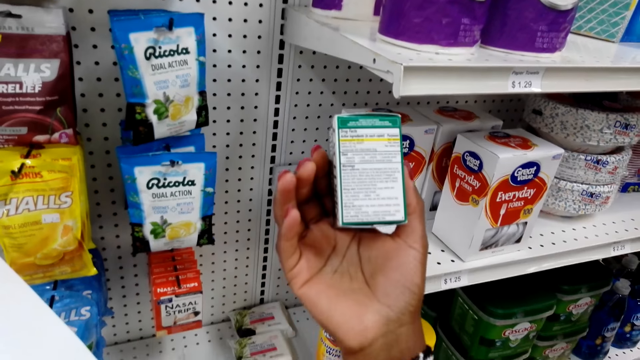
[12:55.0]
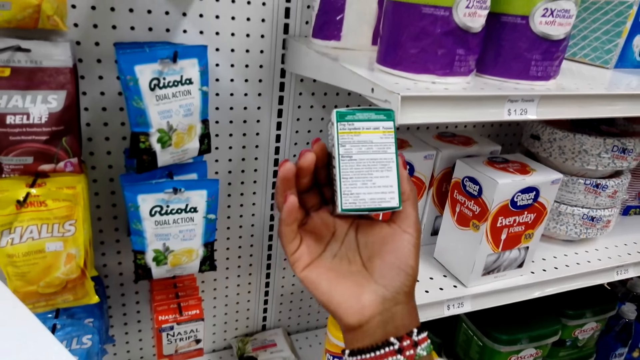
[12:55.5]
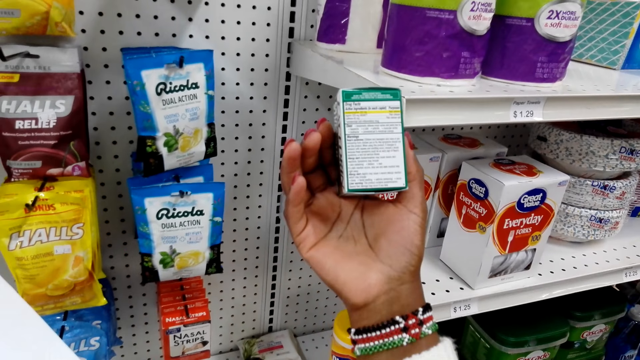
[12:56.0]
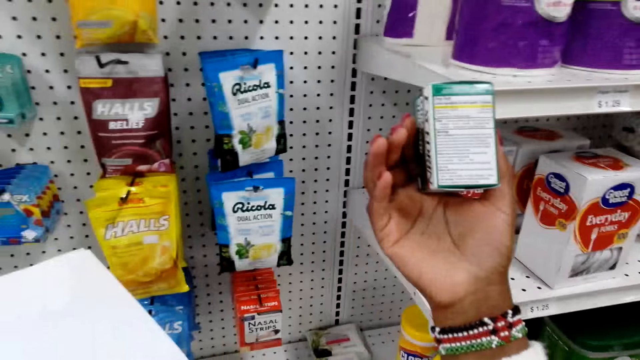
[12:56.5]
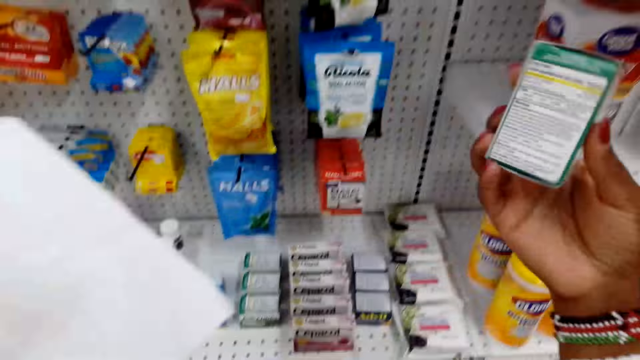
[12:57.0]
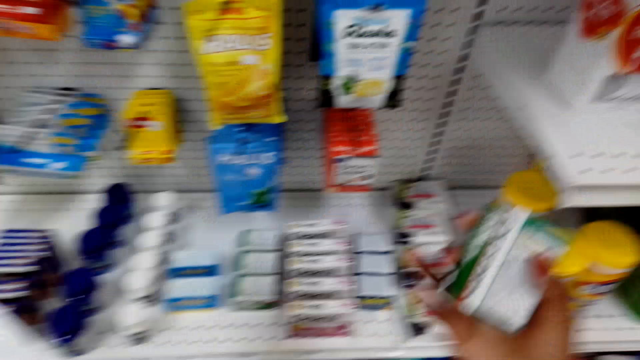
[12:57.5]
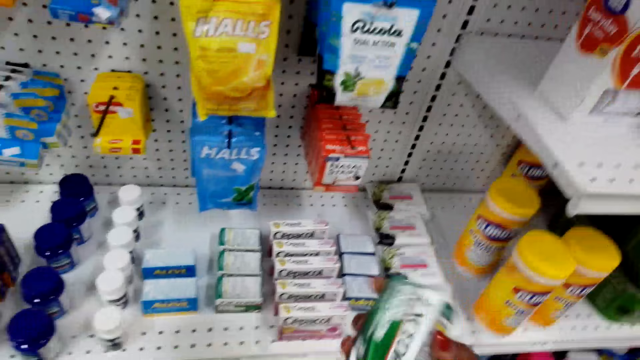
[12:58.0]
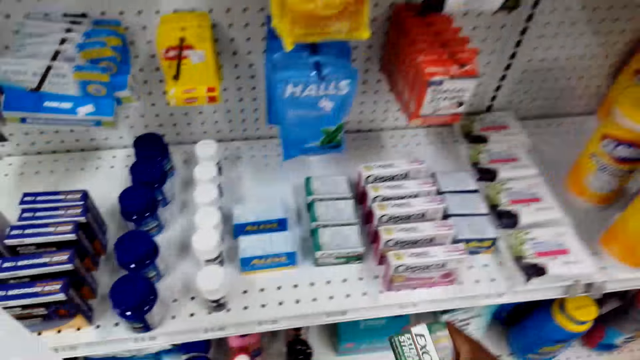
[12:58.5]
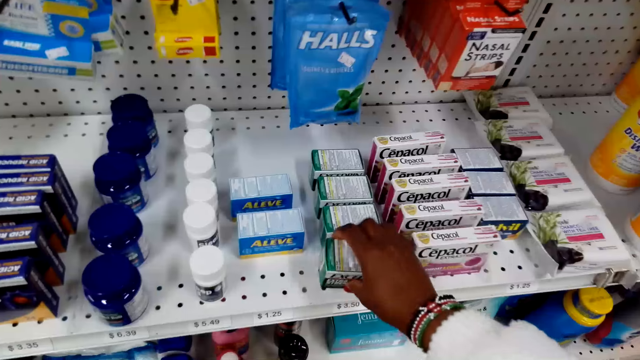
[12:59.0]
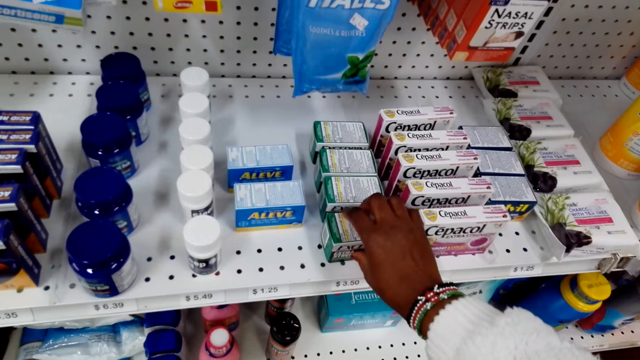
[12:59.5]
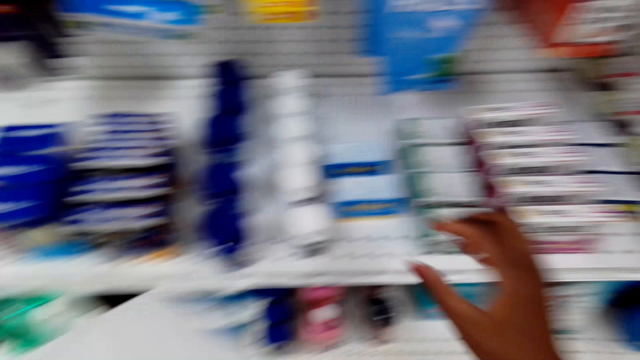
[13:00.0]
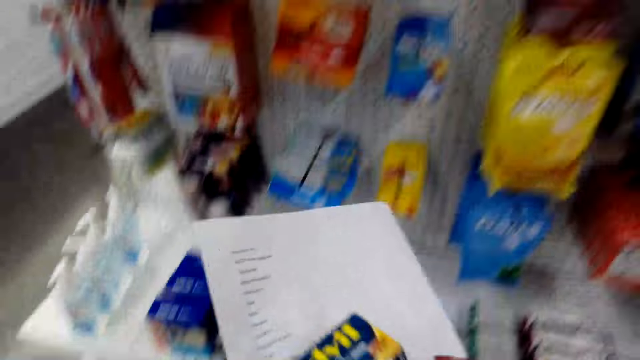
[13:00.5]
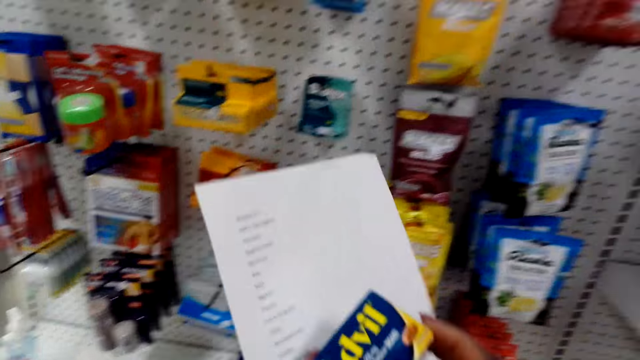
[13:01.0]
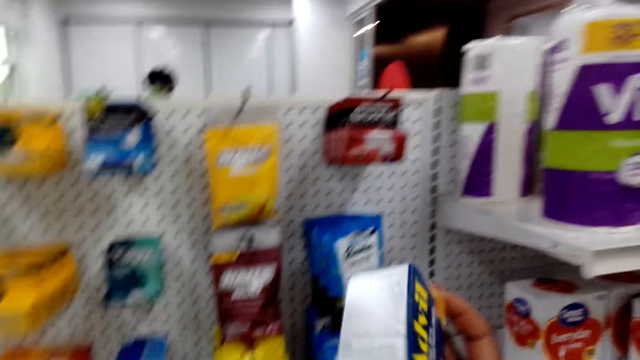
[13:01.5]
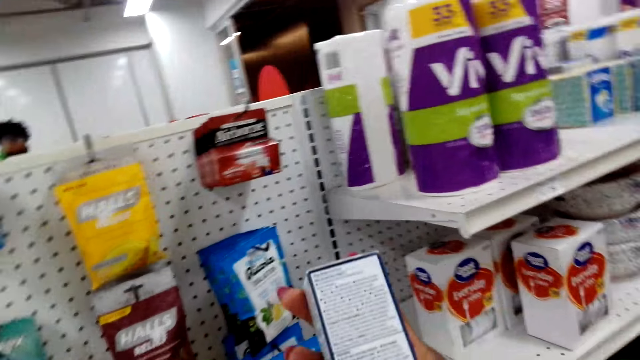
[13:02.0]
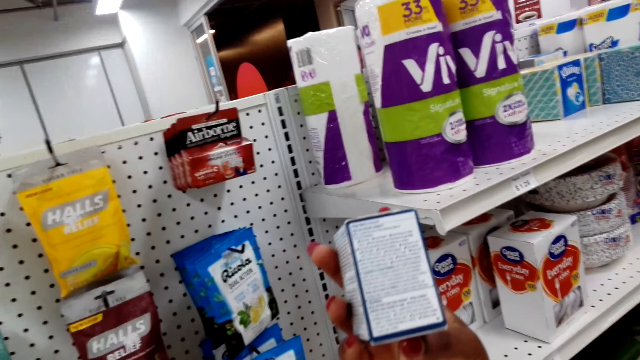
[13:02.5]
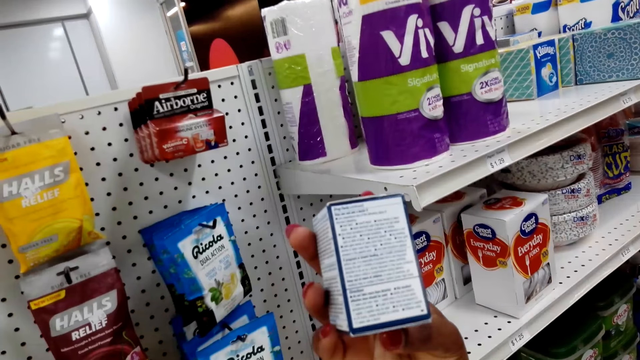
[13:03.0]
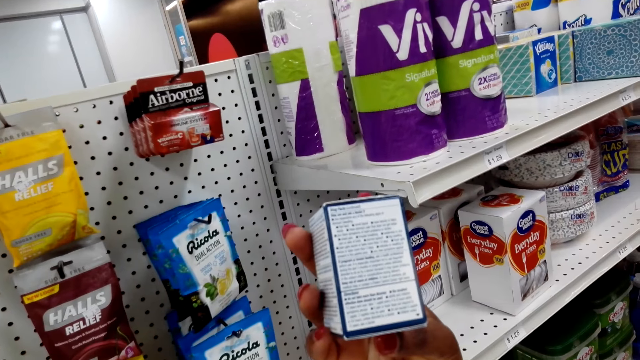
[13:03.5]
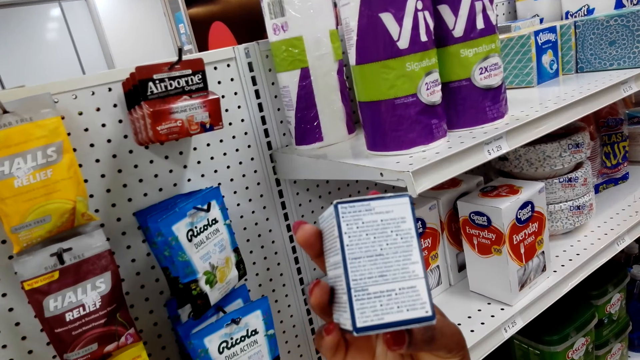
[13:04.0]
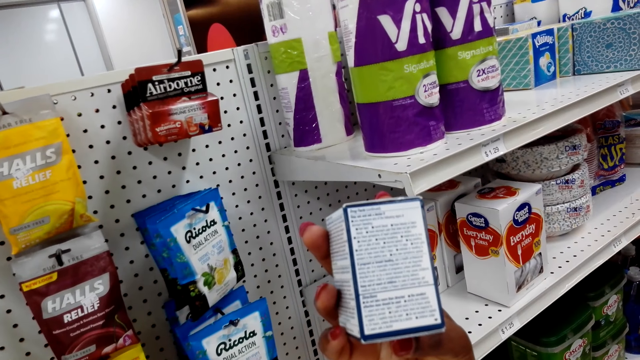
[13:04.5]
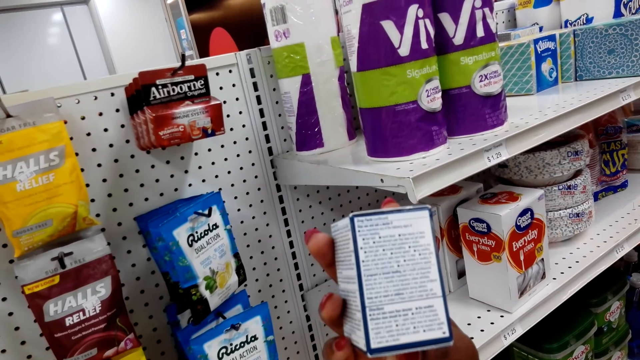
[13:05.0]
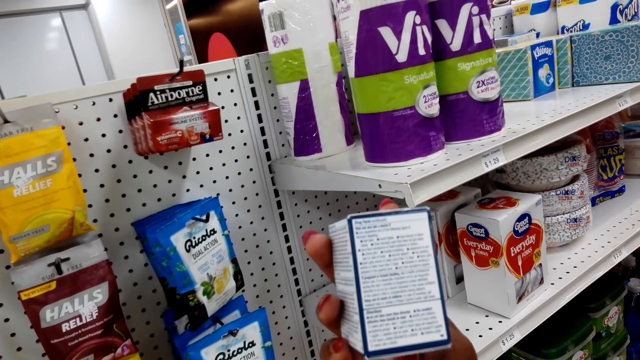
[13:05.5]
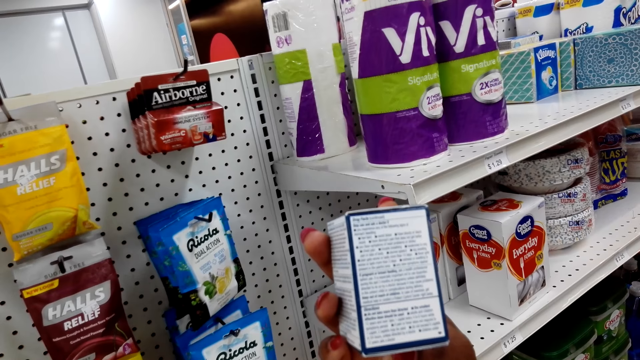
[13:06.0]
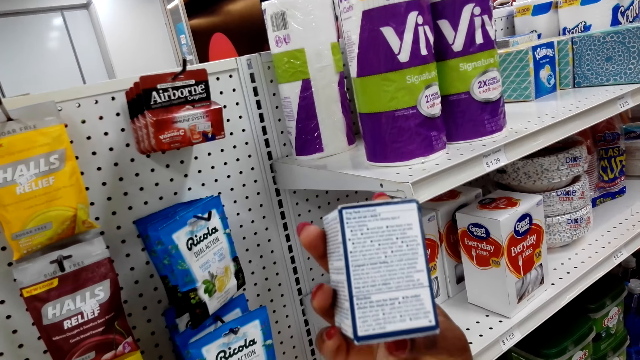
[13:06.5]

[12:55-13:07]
The camera wearer puts the box on the shelf. They look at the box.

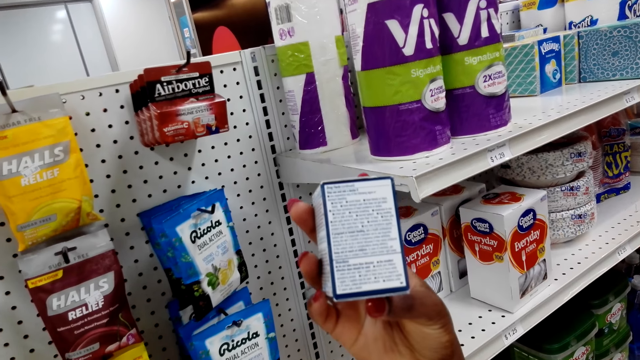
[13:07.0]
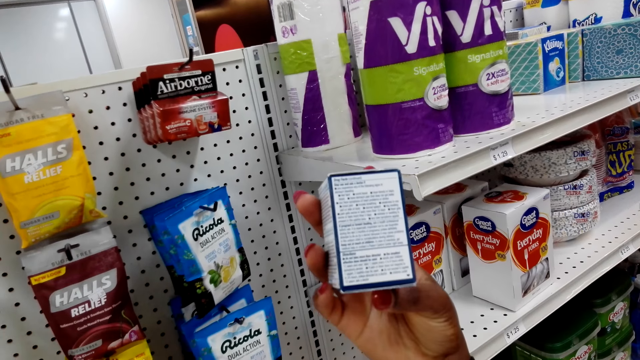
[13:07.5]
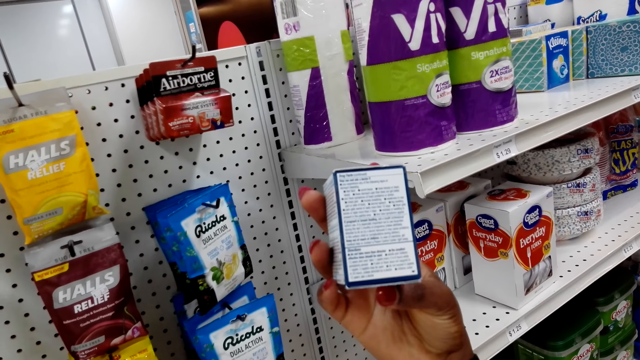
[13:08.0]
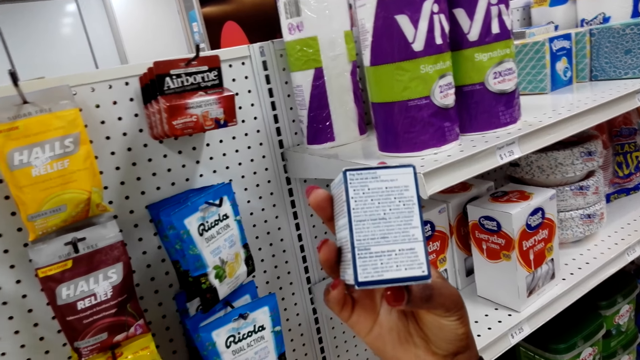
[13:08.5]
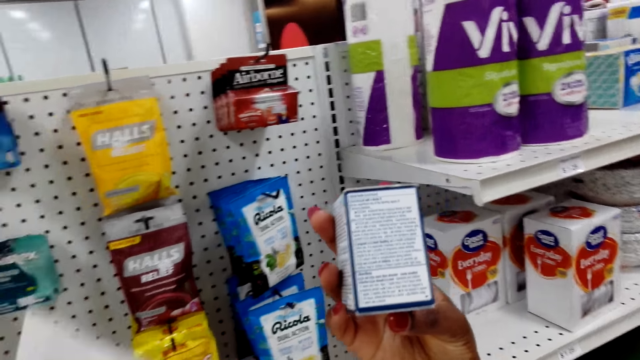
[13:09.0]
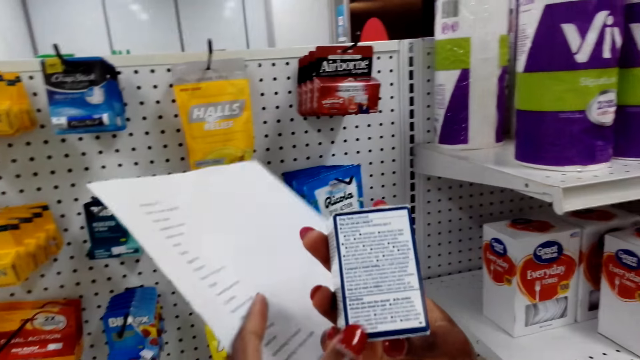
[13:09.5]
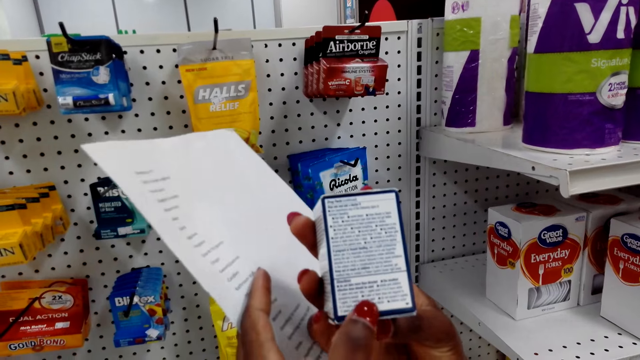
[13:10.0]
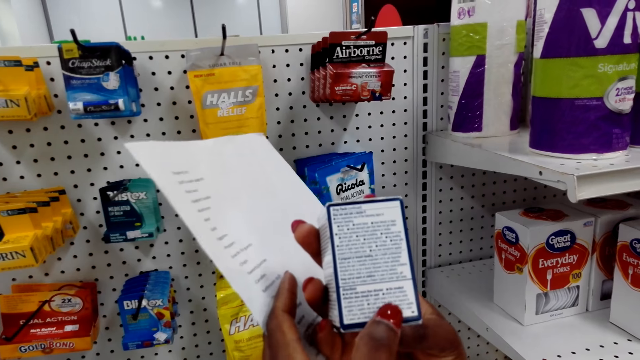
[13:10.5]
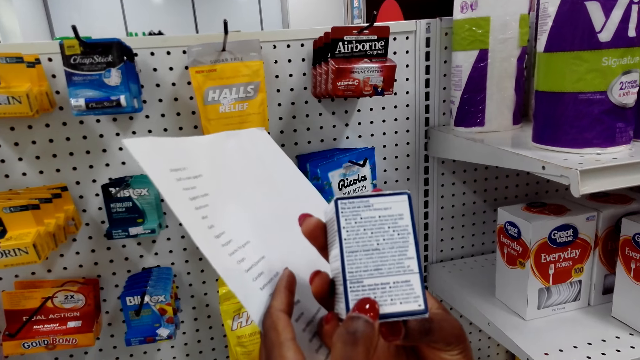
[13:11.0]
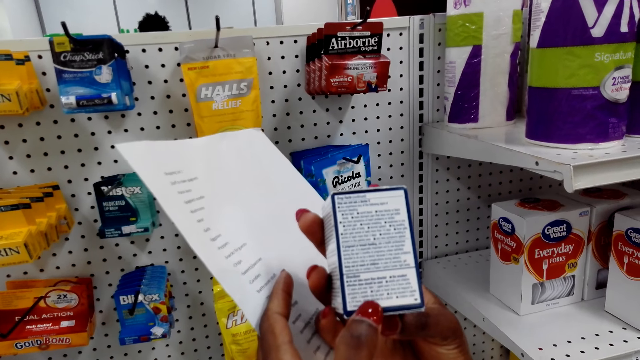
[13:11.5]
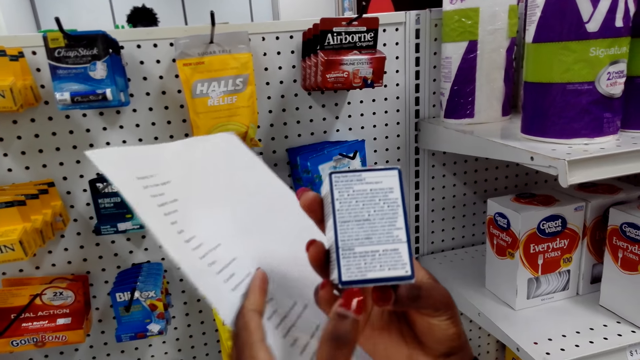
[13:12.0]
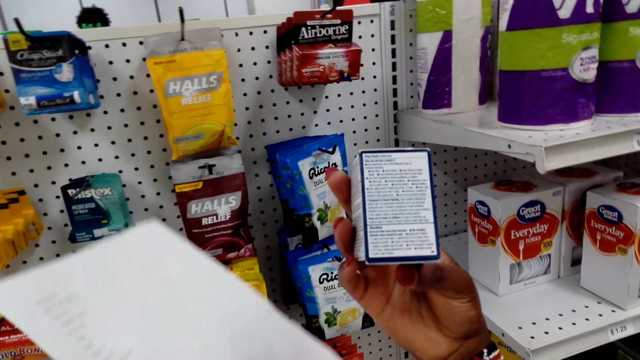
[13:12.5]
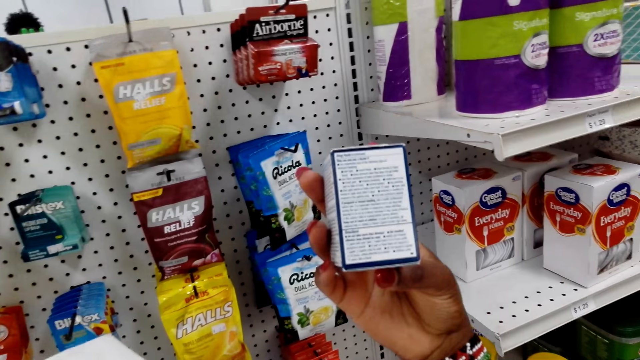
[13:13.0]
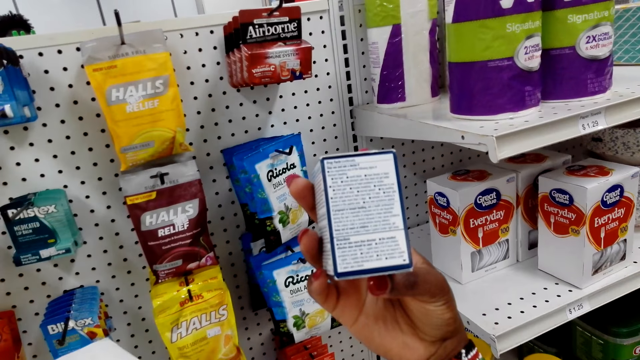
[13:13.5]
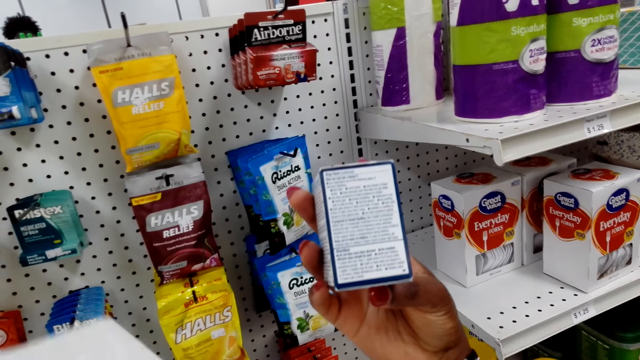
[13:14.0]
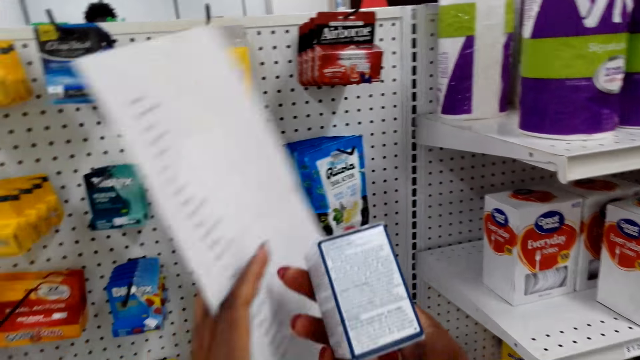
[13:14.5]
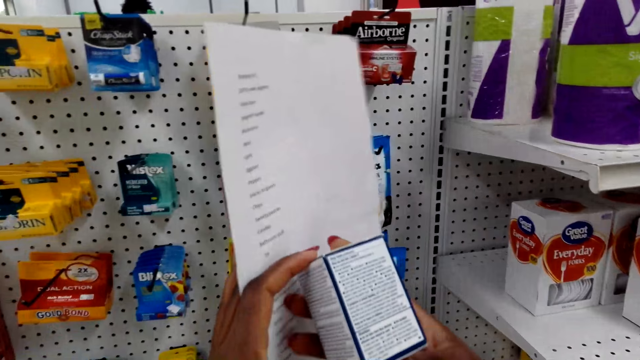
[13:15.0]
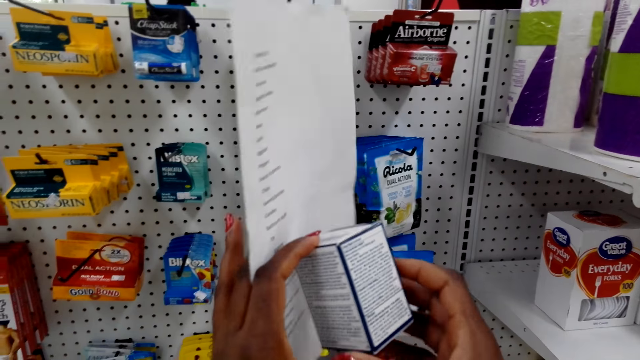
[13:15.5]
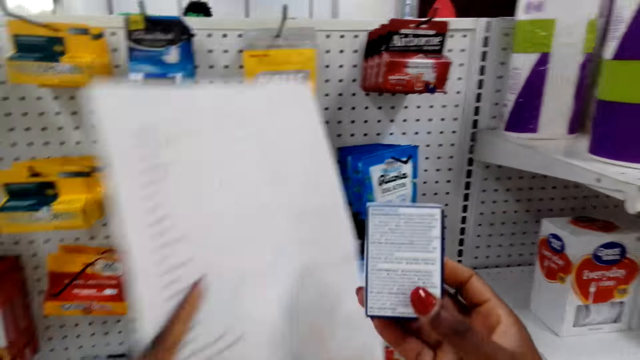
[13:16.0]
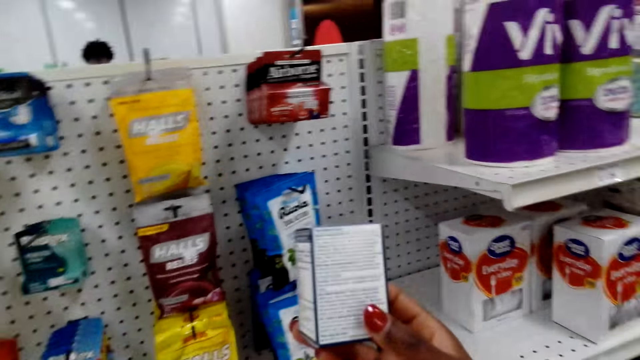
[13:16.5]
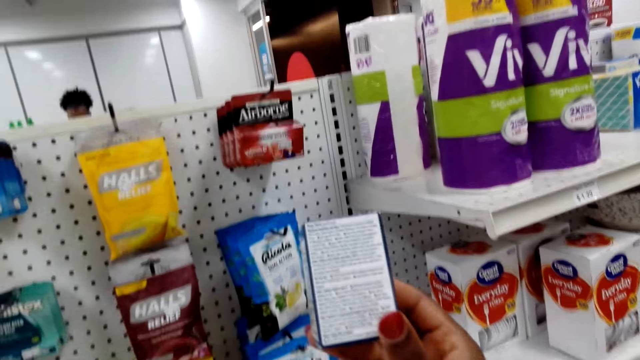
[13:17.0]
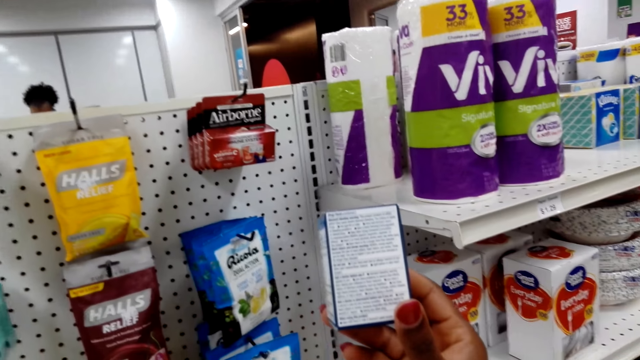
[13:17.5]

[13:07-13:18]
The camera wearer moves a finger on something. They lower the hand. They raise the hand. They turn something. They lower the hand.
